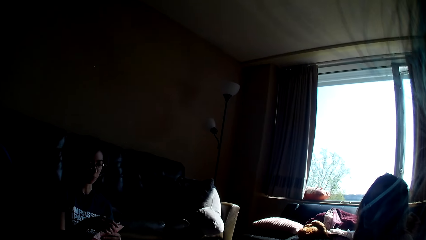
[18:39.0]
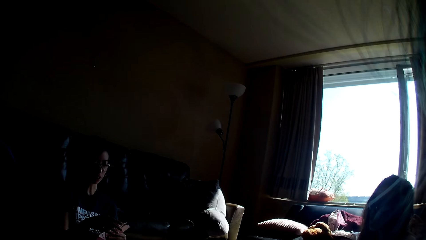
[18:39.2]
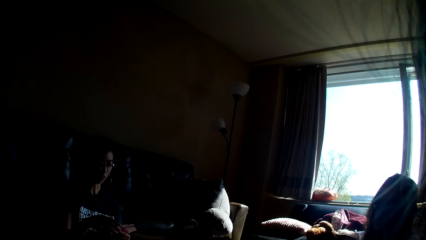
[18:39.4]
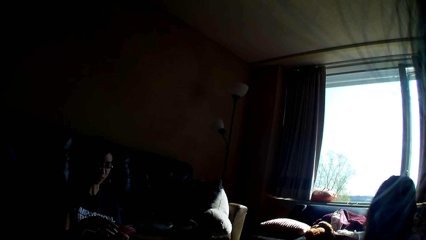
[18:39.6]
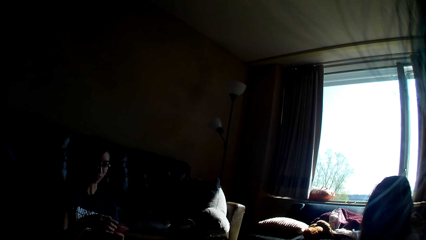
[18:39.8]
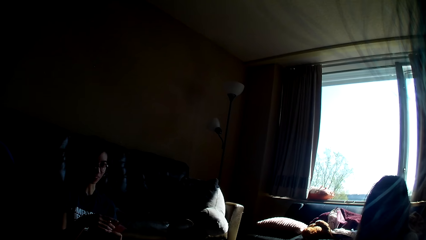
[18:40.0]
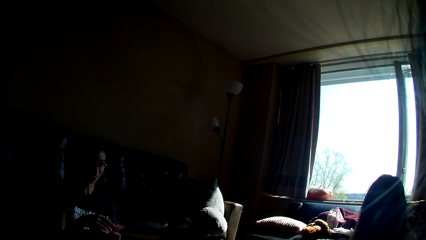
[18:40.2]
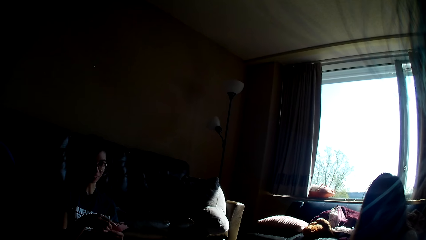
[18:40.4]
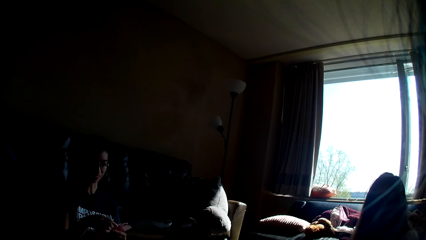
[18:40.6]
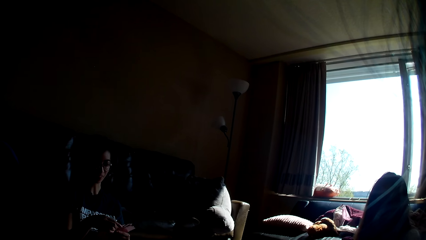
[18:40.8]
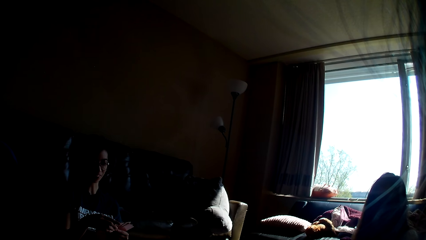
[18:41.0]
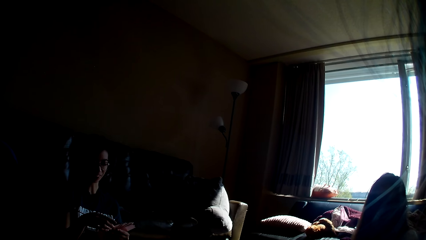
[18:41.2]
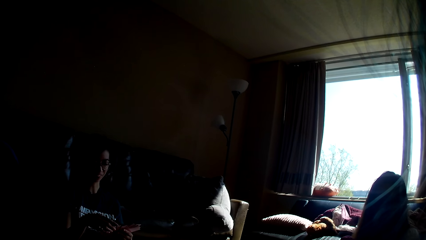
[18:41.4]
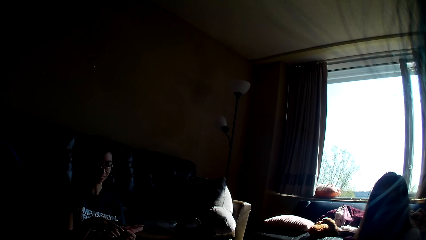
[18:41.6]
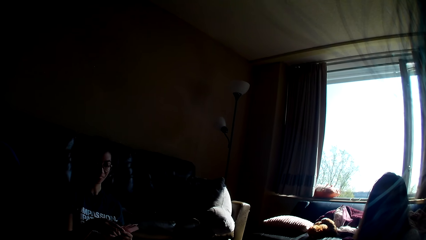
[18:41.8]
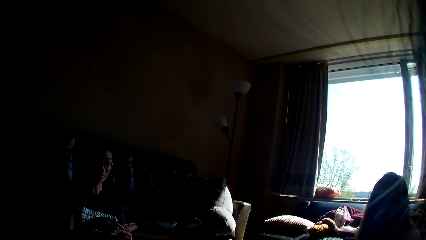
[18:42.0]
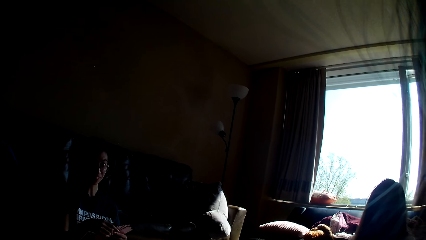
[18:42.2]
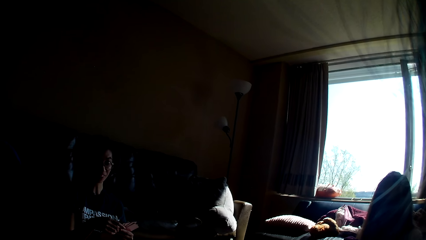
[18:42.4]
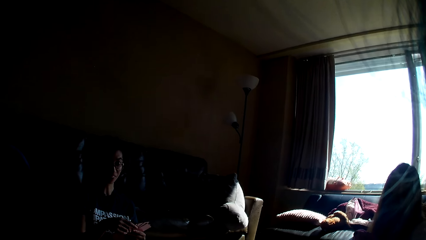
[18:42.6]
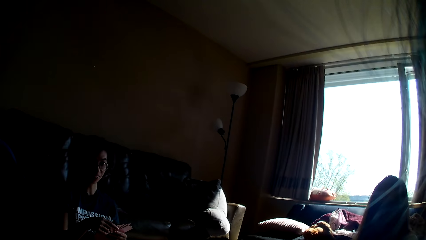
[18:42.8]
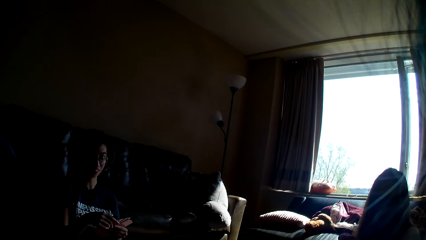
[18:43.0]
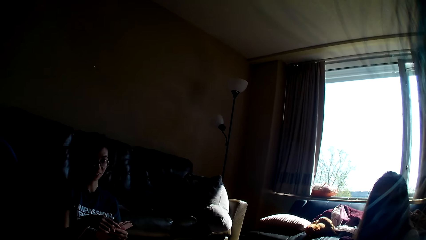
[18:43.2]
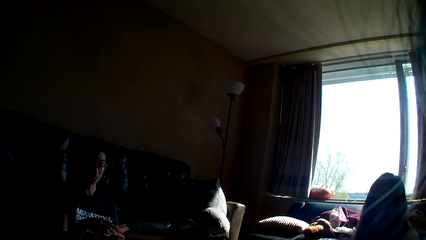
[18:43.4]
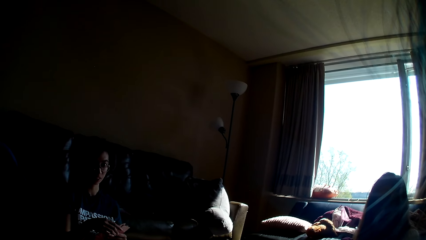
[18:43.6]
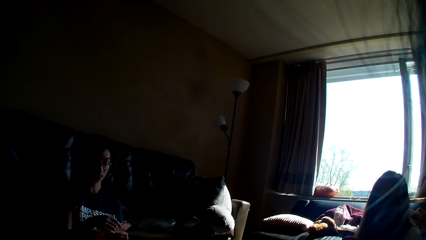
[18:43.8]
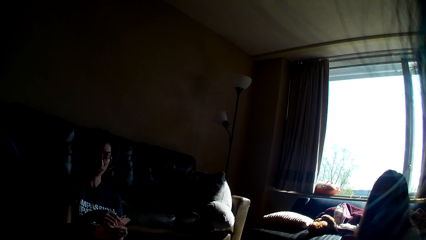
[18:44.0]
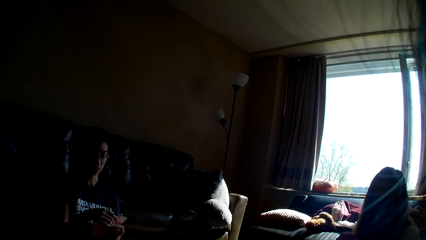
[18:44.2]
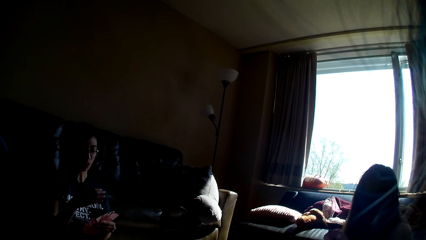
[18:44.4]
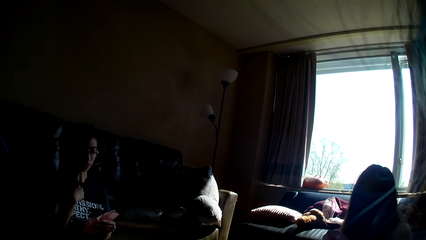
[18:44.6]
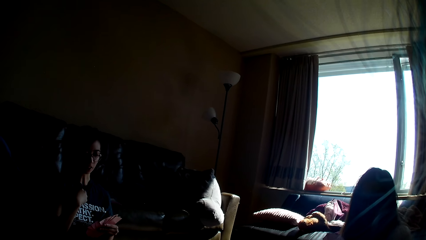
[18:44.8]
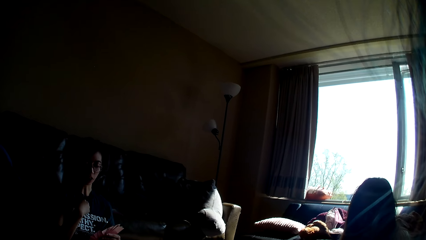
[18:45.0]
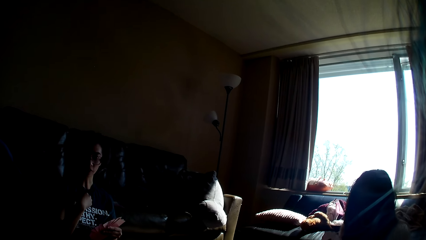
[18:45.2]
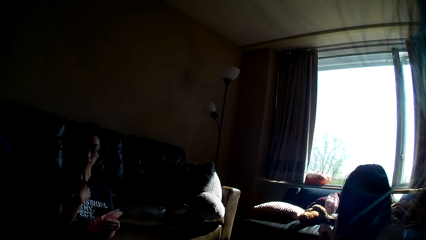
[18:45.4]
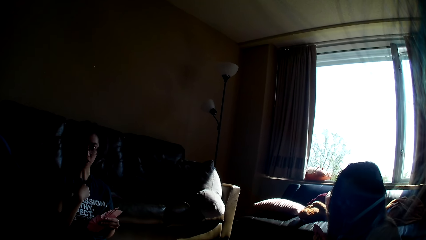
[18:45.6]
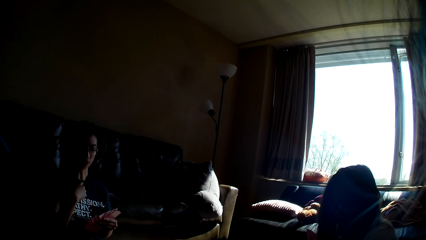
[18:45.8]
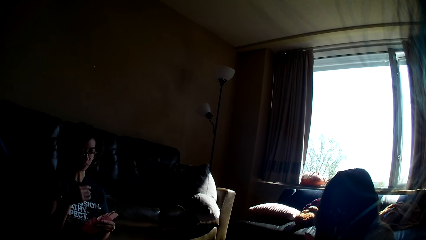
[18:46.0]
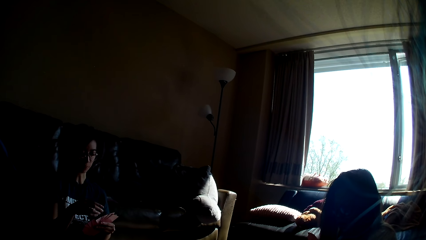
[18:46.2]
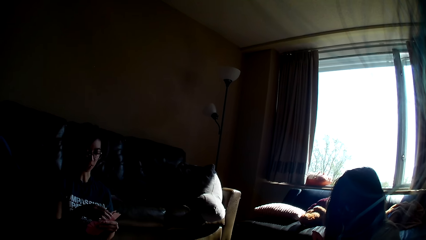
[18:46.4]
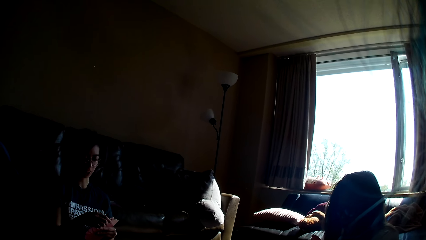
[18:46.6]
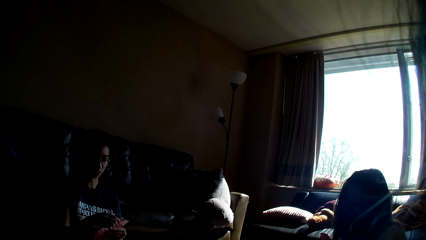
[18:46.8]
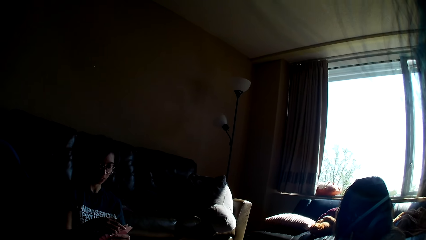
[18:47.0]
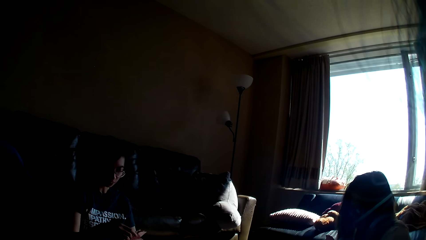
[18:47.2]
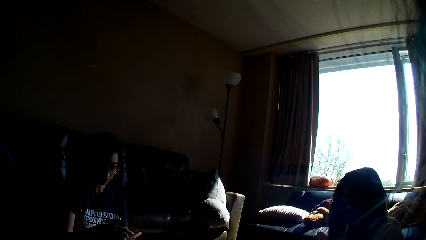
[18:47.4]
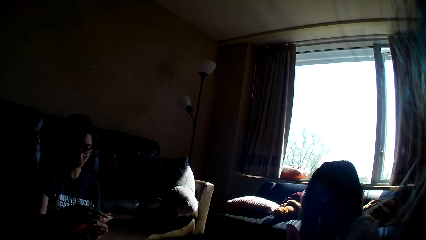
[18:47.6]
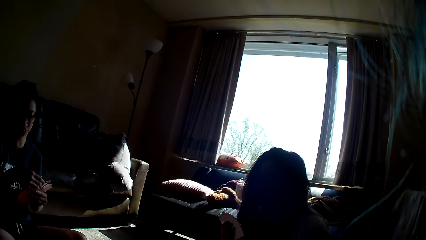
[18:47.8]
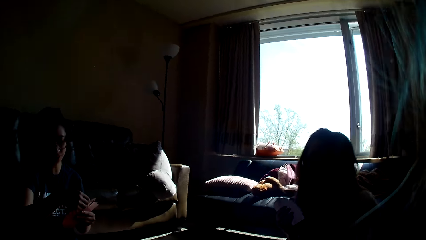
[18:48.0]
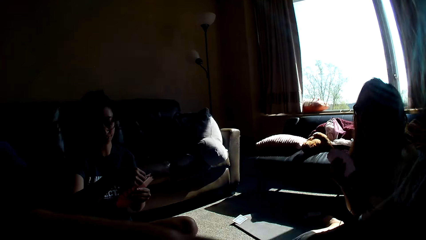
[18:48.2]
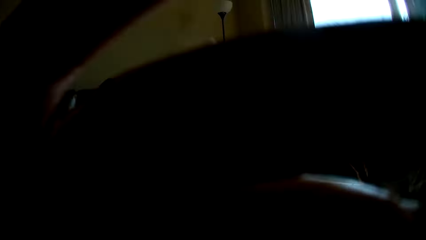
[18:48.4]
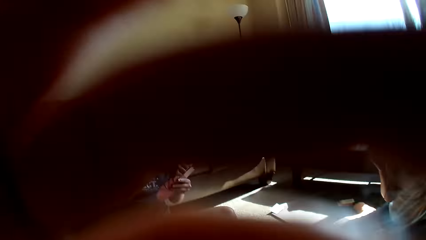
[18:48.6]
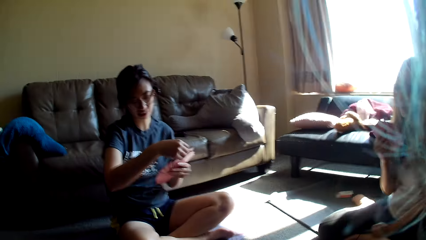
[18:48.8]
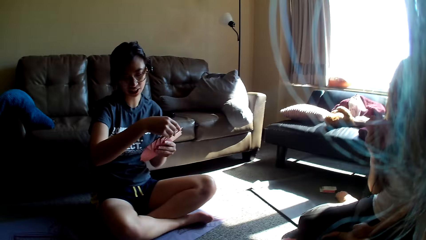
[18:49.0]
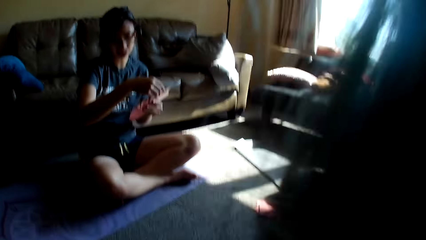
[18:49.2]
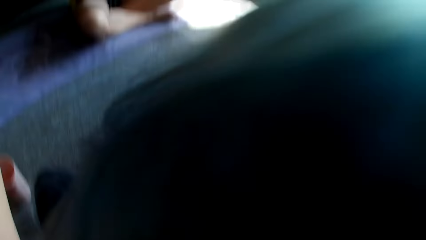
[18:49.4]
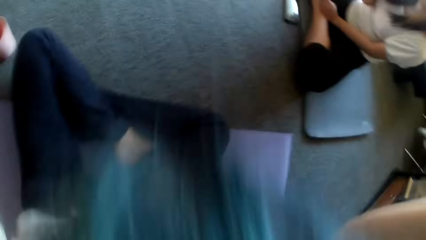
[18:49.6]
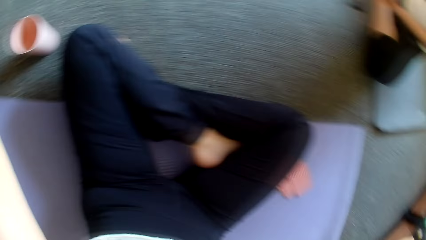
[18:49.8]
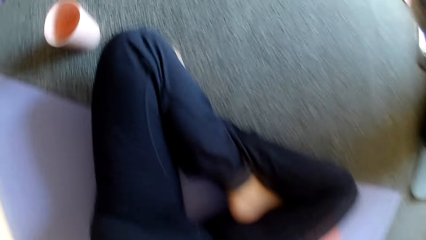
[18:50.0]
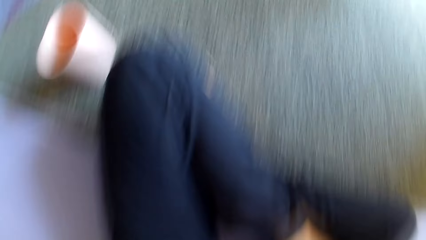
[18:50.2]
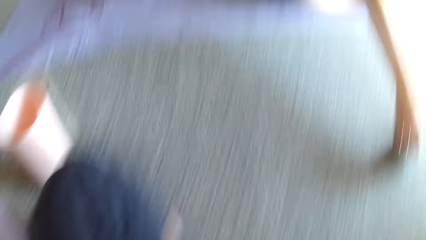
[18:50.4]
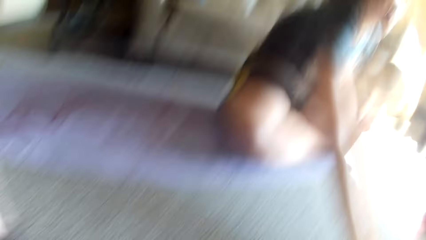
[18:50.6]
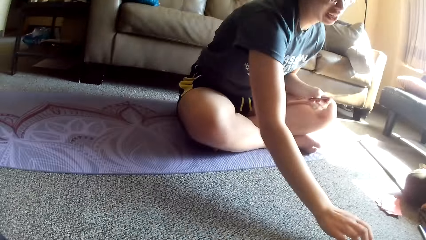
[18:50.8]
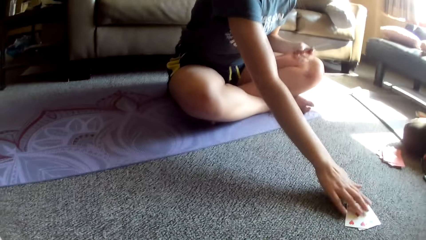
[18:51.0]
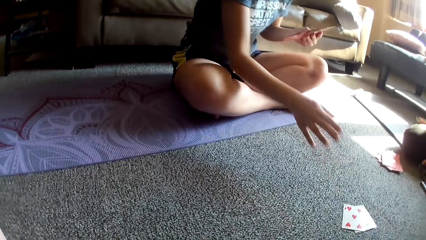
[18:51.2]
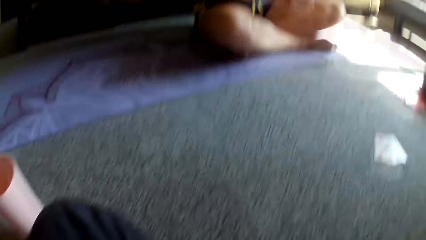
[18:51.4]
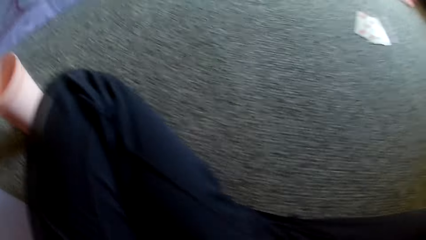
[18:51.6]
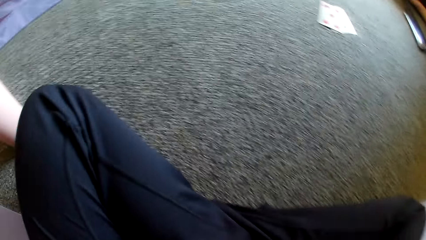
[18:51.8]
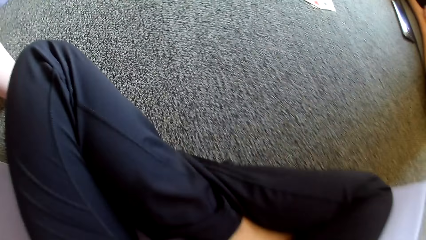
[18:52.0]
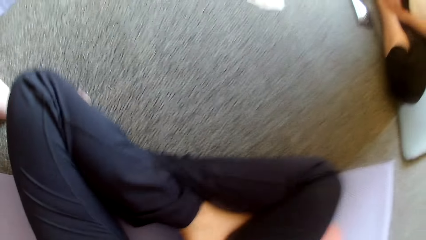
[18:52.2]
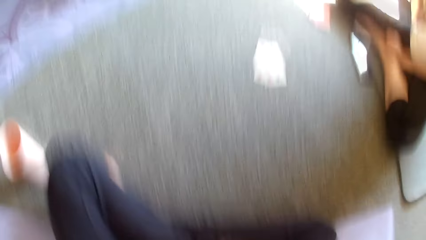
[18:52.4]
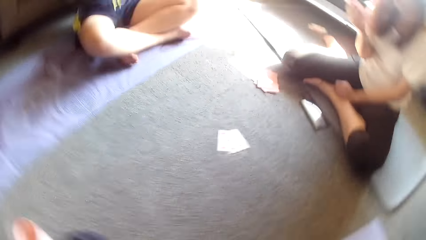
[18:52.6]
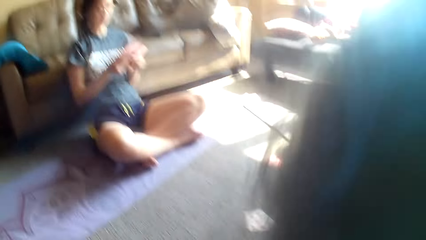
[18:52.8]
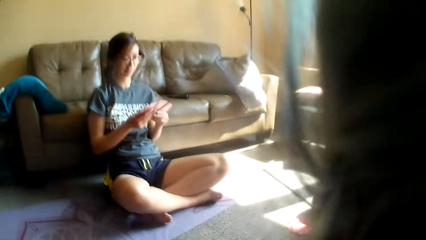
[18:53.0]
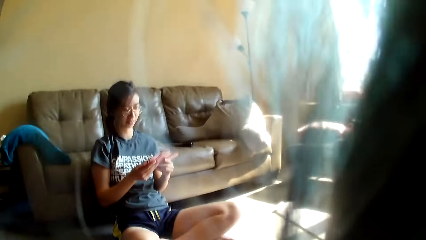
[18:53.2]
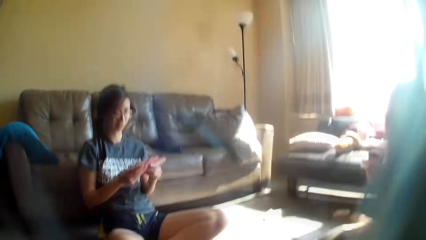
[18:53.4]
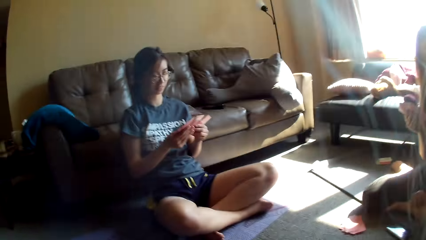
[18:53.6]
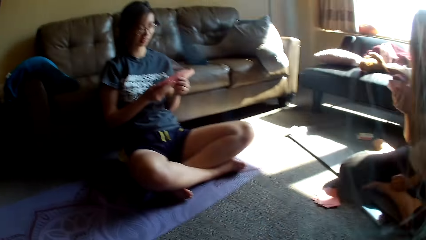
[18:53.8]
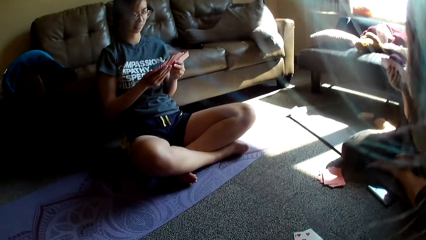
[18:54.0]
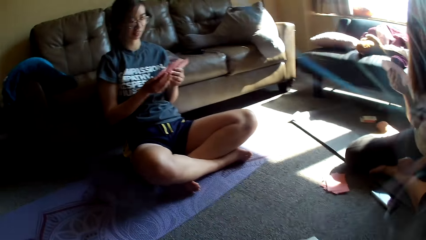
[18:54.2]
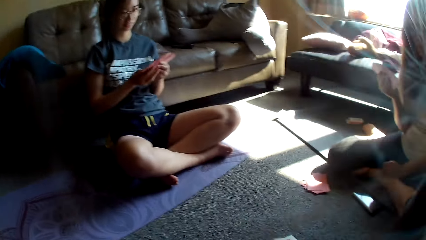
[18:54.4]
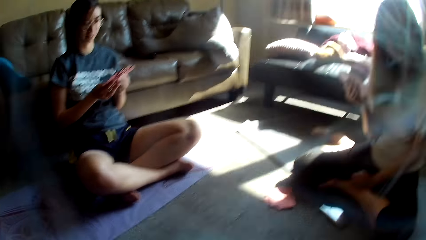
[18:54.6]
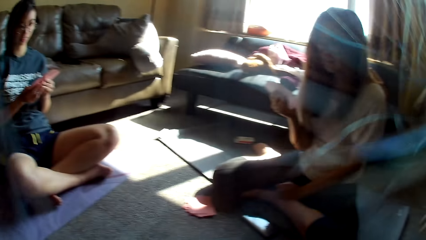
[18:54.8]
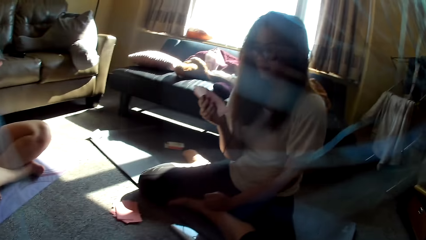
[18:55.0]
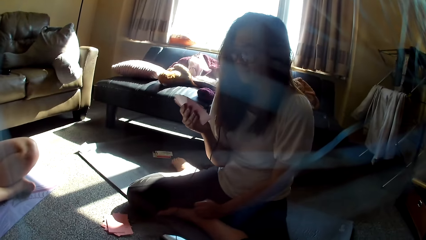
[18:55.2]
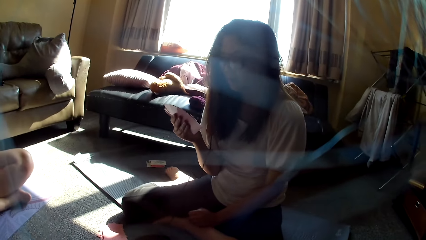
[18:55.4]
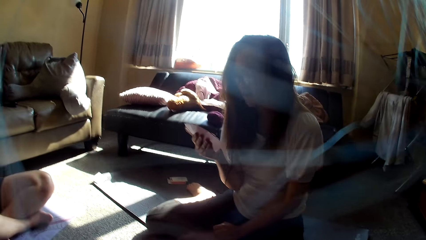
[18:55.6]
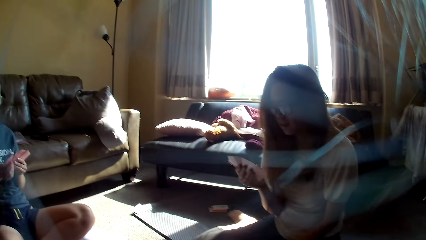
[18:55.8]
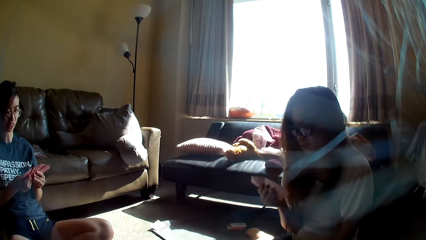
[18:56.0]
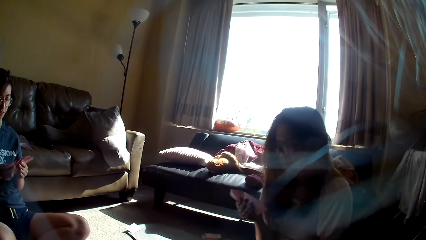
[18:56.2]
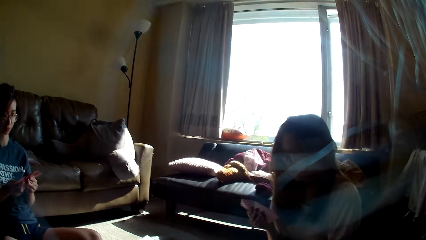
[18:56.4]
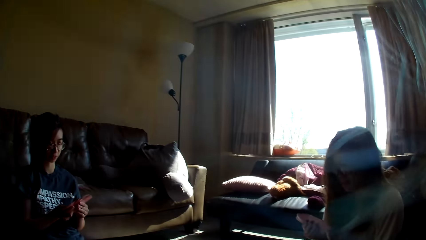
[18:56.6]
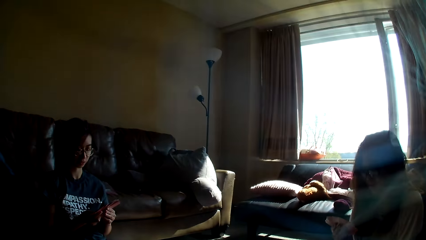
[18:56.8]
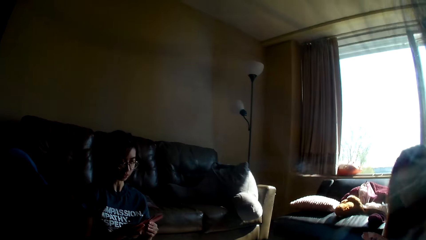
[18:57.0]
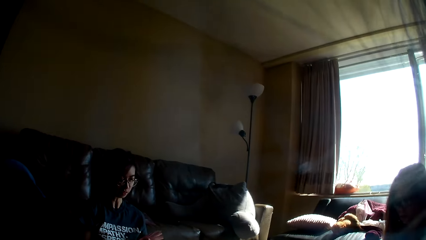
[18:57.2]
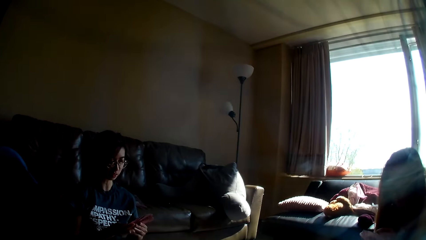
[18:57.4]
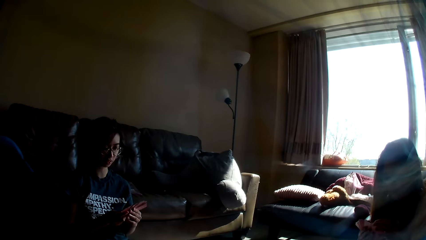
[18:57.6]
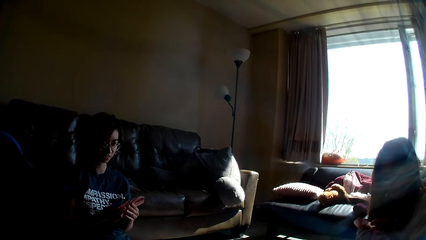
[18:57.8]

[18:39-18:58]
A lady holds the cards with both hands. The lady points to her neck. The lady holds the cards with both hands. The camera wearer adjusts the camera. The lady picks a card from the floor. The lady holds the cards with both hands. The camera wearer touches the camera. Another lady holds the cards in her hand.
